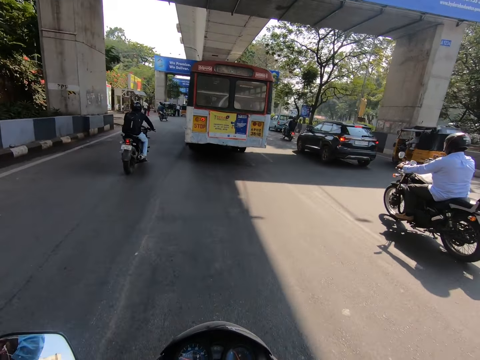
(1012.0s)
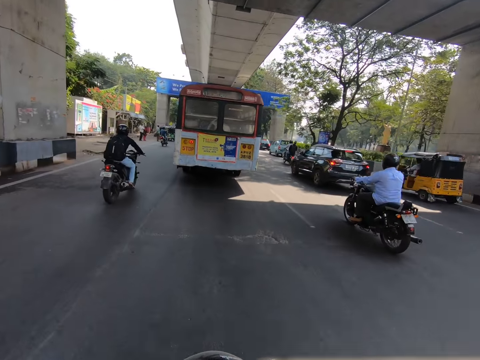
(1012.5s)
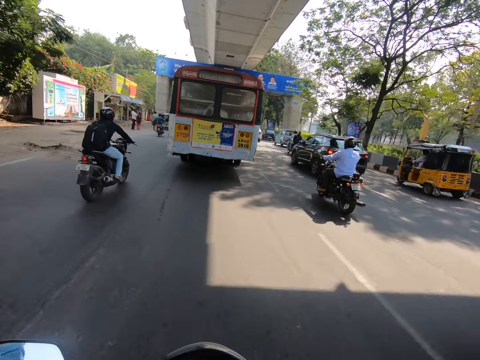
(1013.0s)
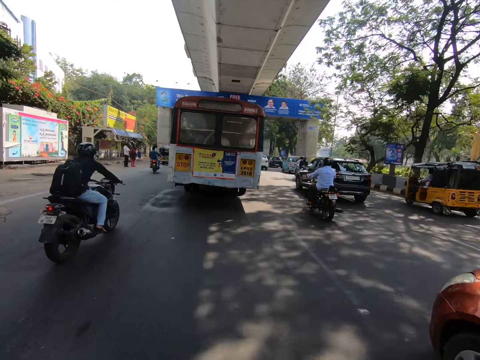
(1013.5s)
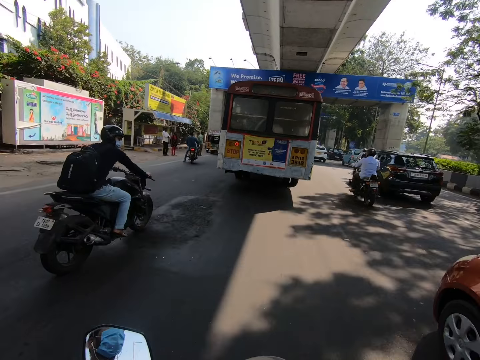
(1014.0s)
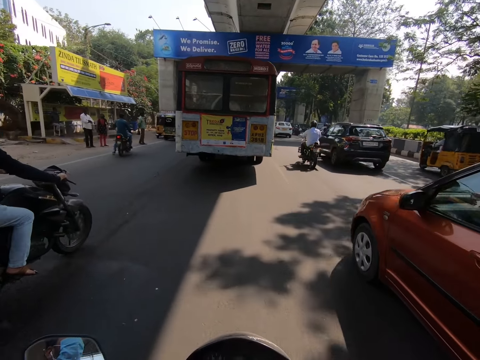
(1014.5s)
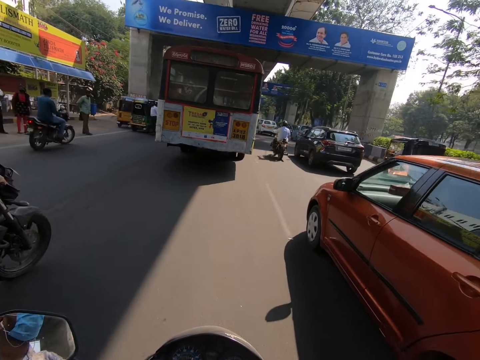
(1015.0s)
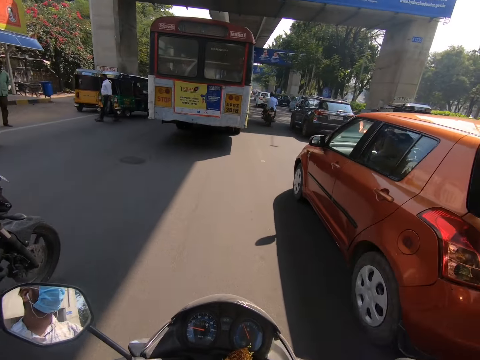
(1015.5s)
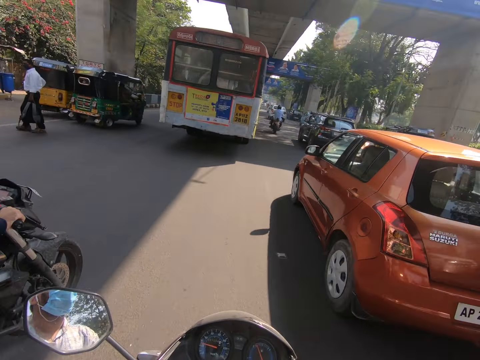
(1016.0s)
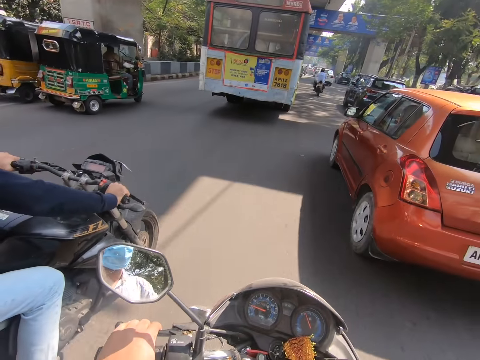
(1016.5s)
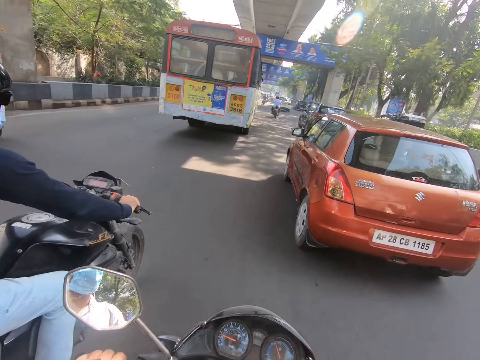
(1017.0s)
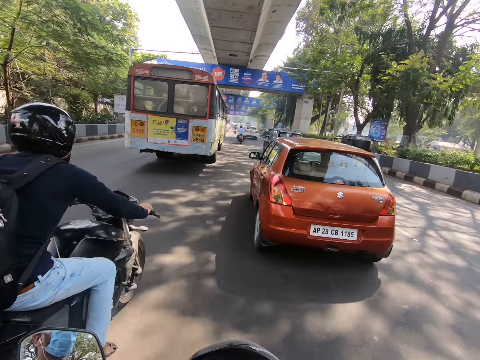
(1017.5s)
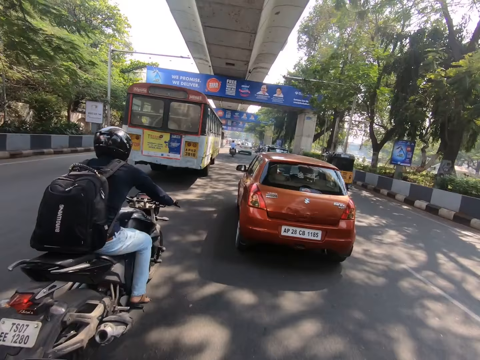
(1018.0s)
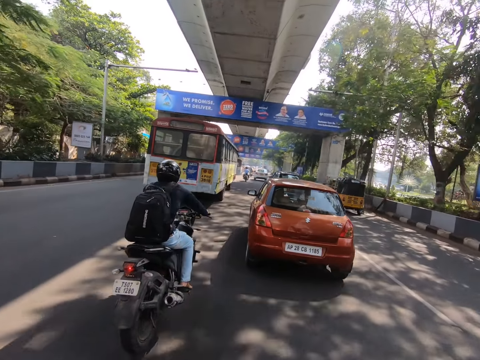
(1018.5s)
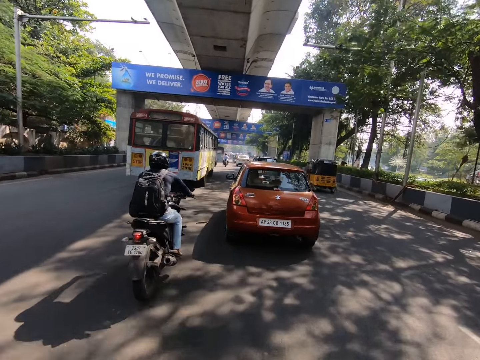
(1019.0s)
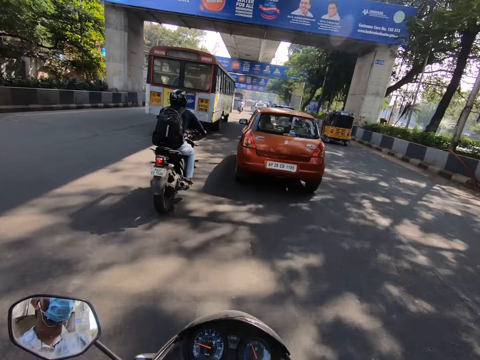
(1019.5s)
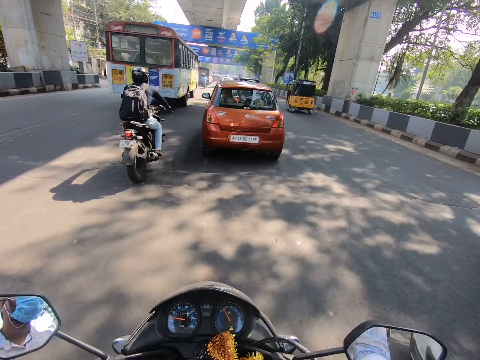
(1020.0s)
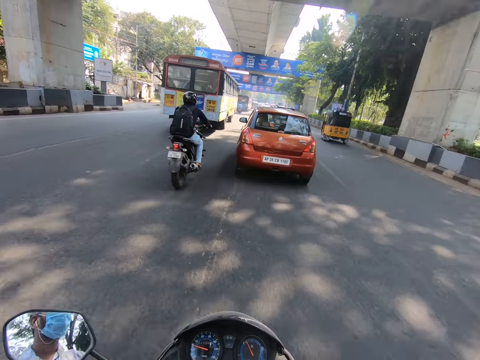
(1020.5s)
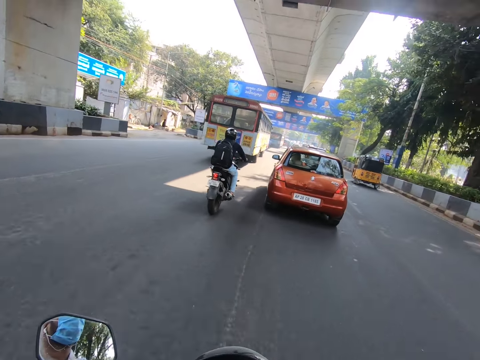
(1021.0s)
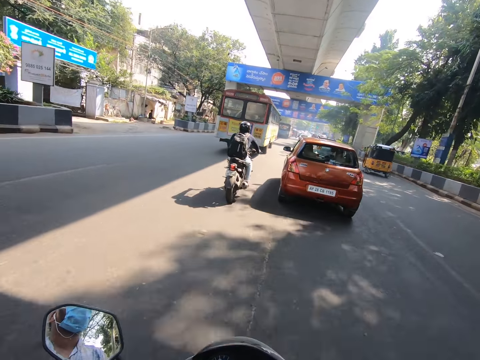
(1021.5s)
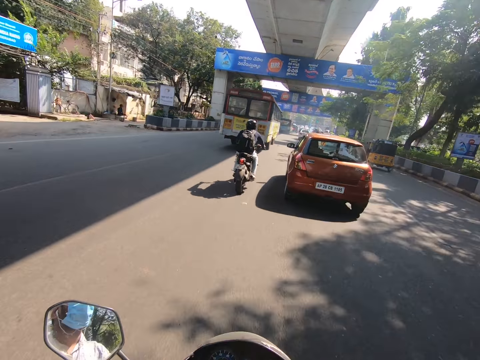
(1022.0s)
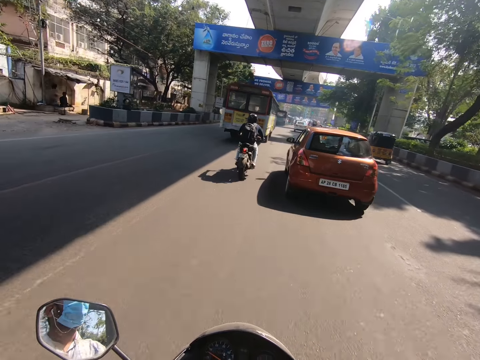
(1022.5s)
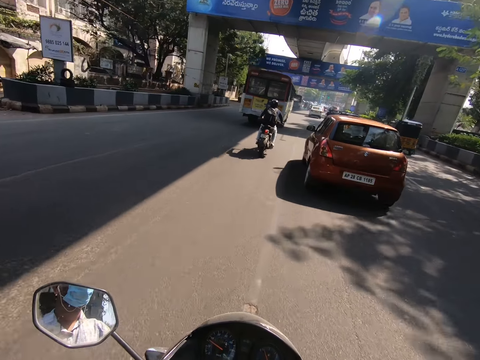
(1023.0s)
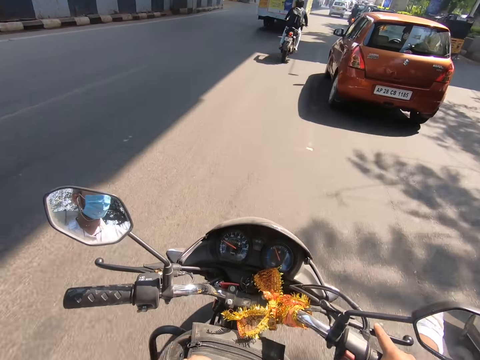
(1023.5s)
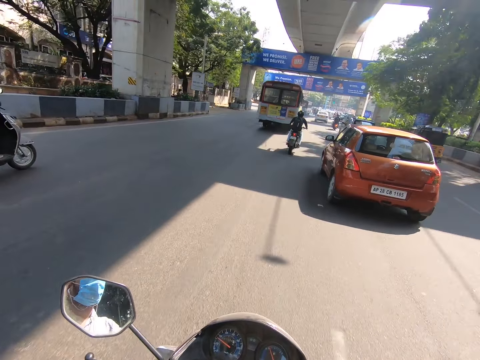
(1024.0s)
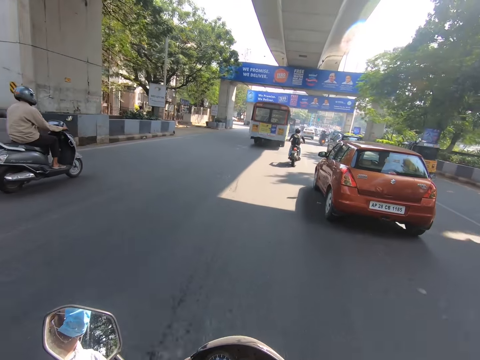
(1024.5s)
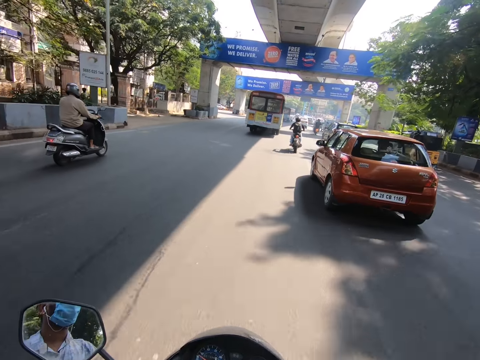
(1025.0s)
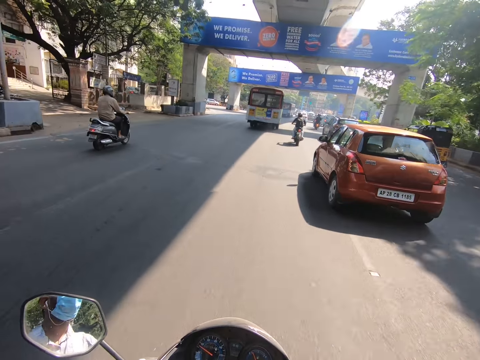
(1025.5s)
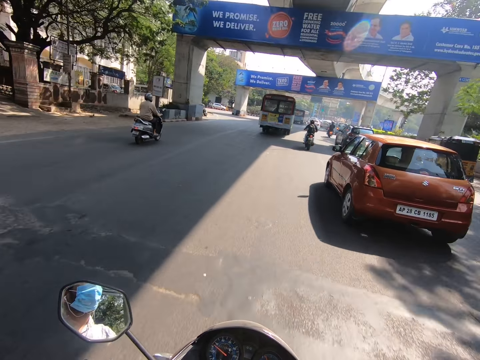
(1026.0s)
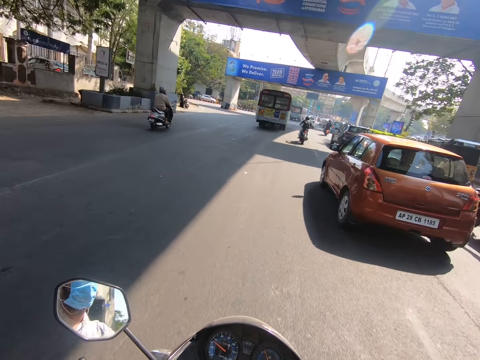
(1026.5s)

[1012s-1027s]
A brown car drives past the camera wearer. A motorcycle drives past the camera wearer.

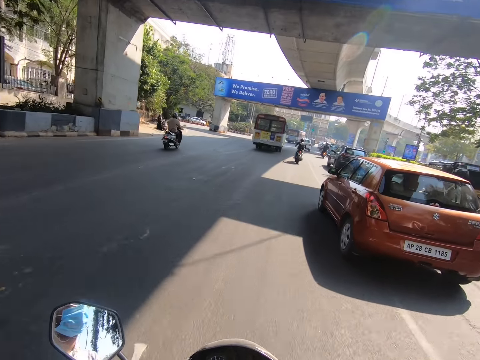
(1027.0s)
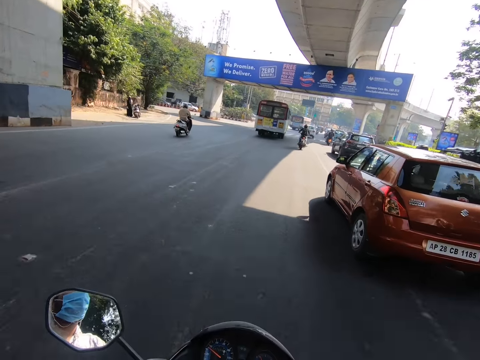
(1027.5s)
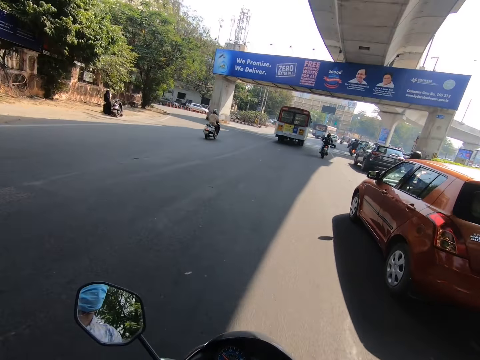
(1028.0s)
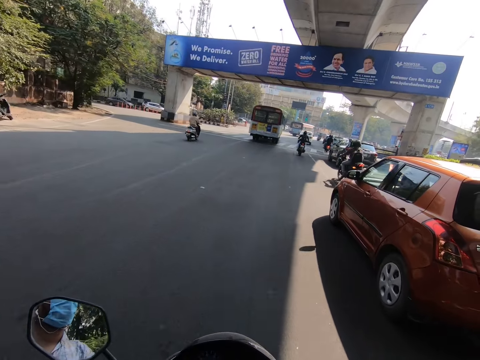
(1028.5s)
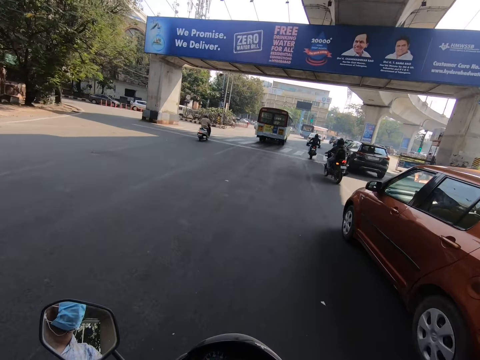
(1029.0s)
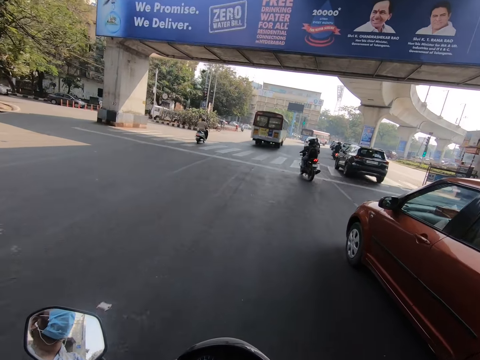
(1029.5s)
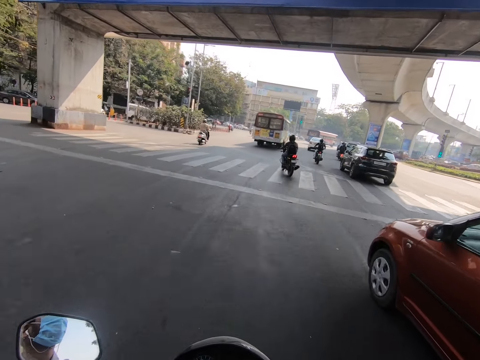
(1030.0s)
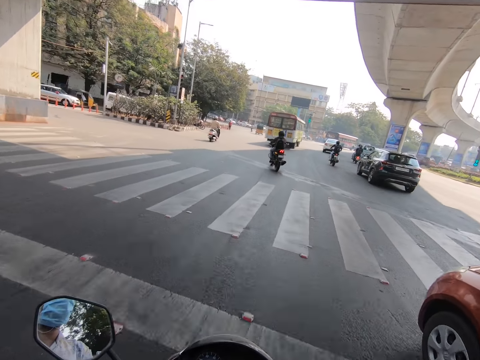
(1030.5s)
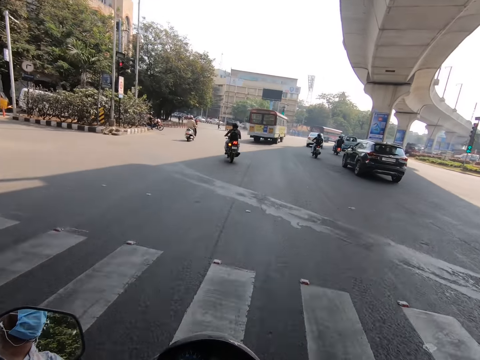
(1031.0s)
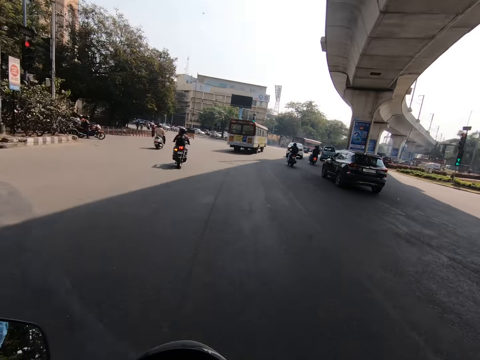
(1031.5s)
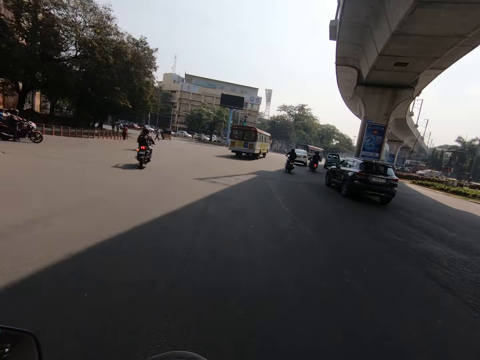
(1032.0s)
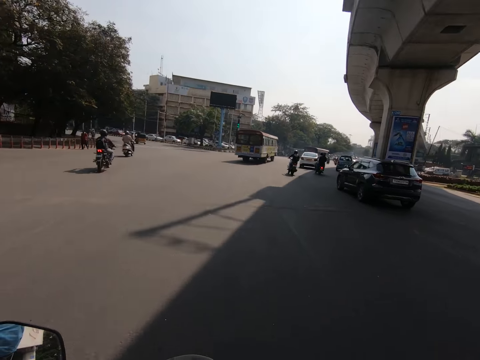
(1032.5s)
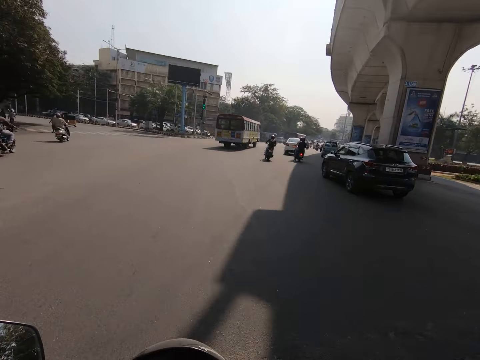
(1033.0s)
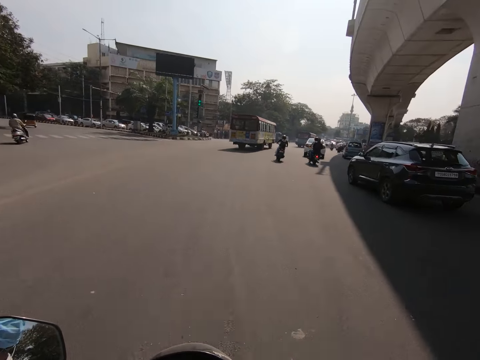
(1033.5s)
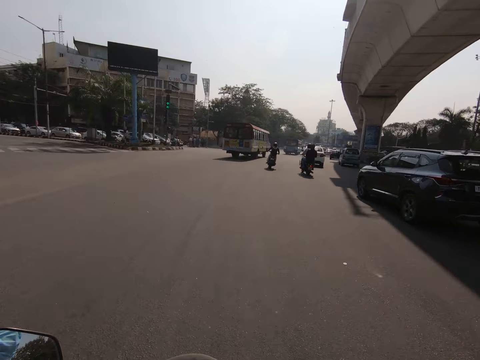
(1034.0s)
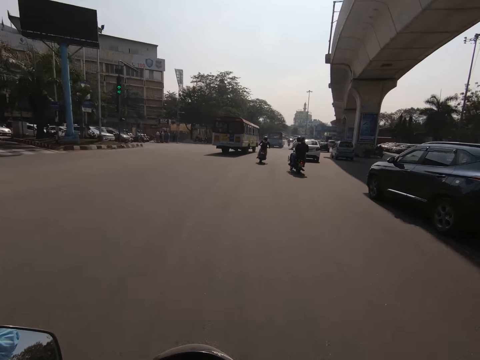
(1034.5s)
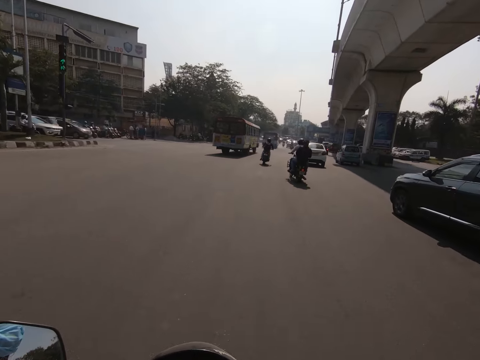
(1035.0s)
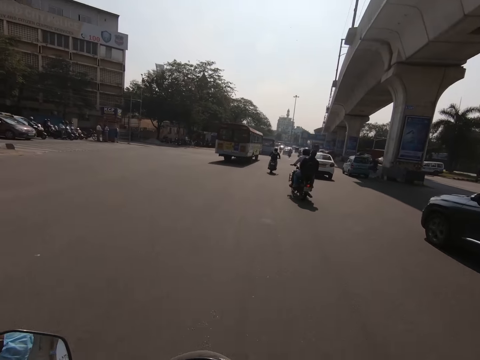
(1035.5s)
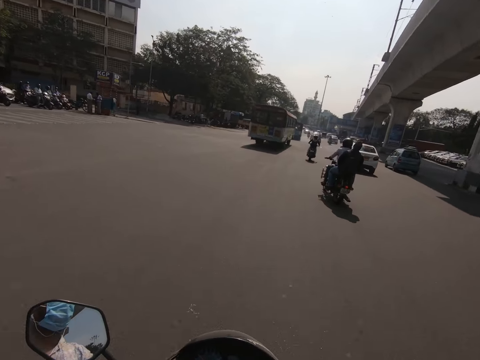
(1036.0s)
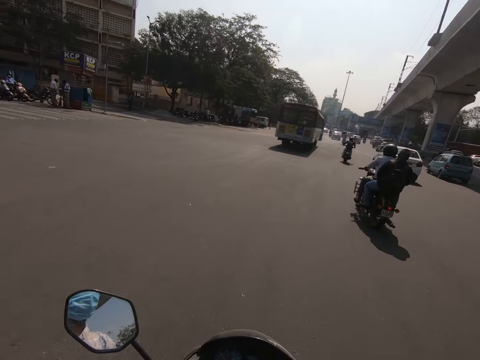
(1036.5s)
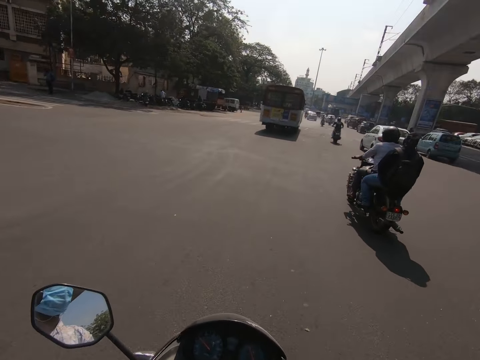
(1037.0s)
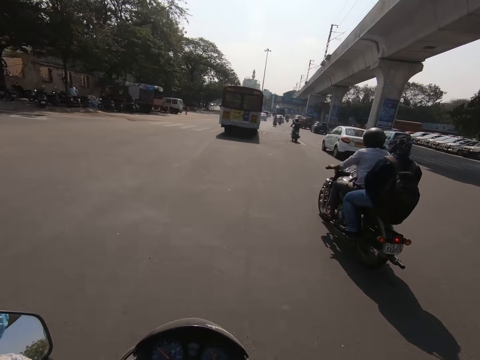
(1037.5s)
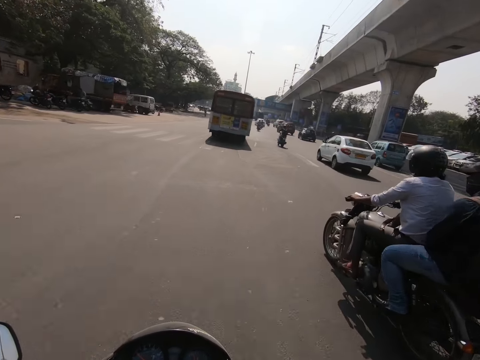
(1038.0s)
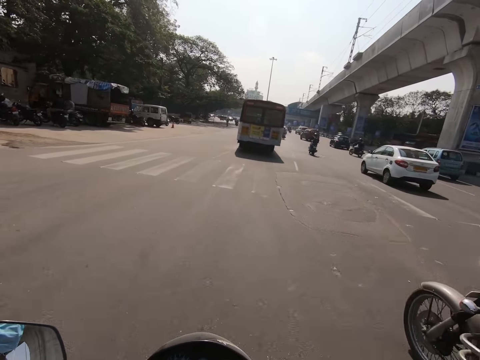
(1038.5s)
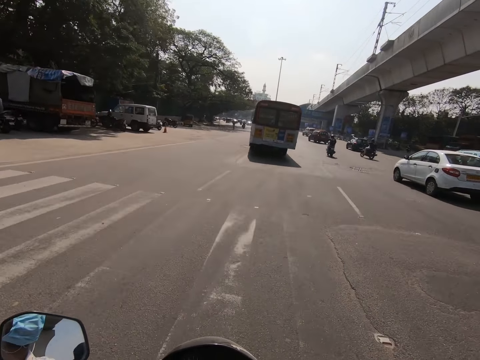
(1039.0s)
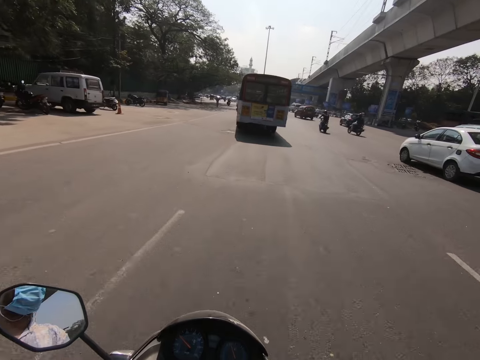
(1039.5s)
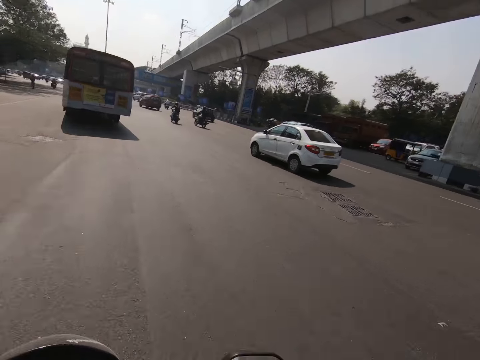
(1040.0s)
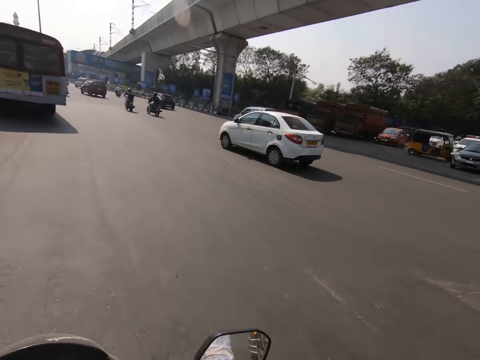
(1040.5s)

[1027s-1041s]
The camera wearer rides the motorcycle past the brown car. They ride the motorcycle past a black car. They ride the motorcycle past a motorcycle.
